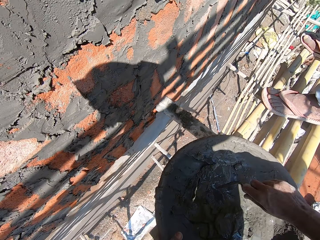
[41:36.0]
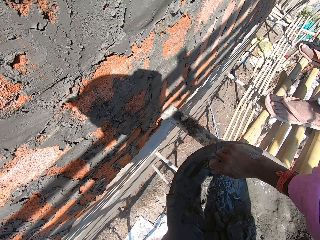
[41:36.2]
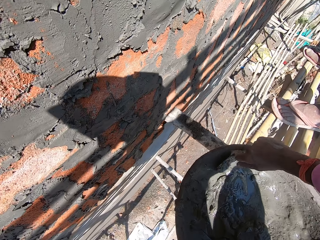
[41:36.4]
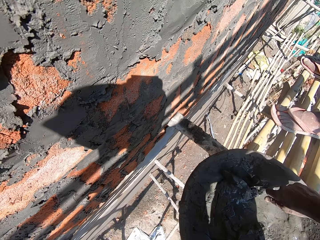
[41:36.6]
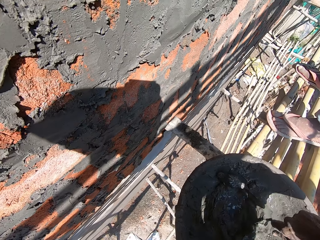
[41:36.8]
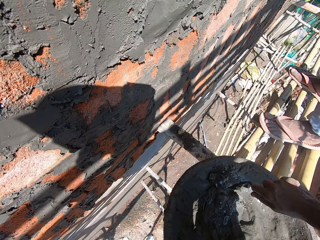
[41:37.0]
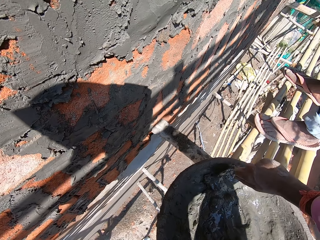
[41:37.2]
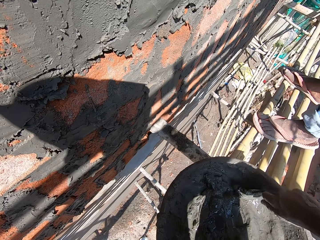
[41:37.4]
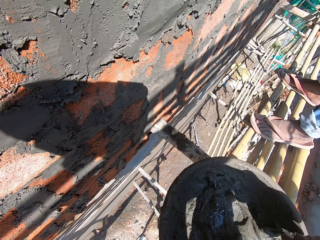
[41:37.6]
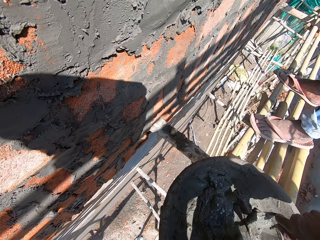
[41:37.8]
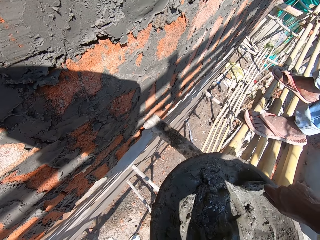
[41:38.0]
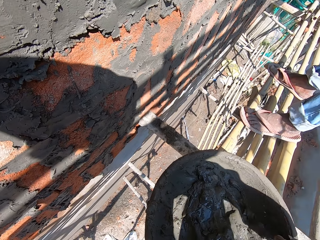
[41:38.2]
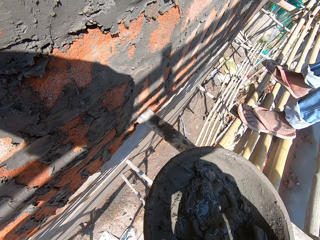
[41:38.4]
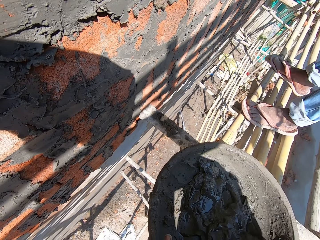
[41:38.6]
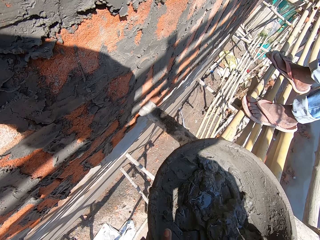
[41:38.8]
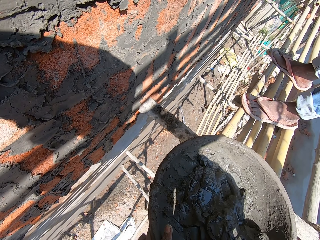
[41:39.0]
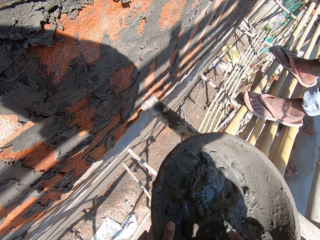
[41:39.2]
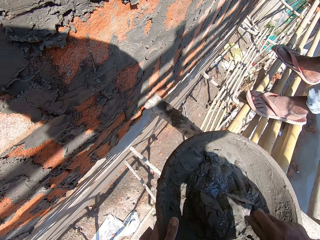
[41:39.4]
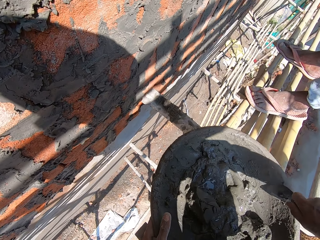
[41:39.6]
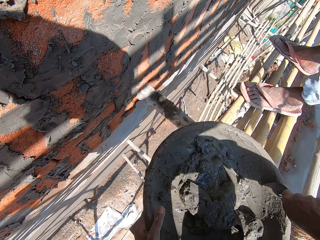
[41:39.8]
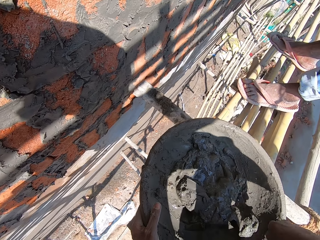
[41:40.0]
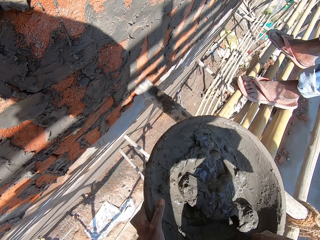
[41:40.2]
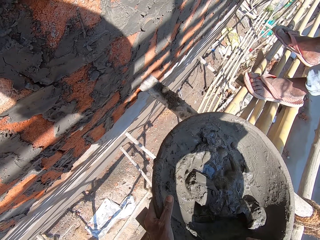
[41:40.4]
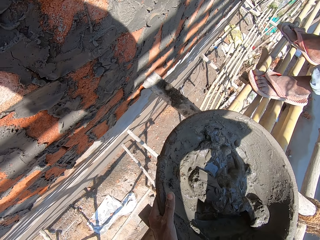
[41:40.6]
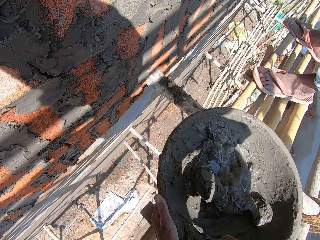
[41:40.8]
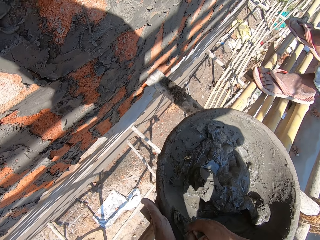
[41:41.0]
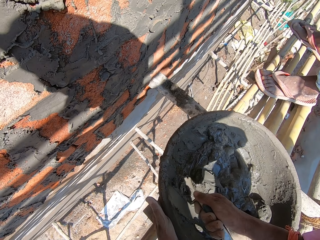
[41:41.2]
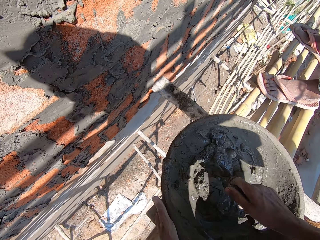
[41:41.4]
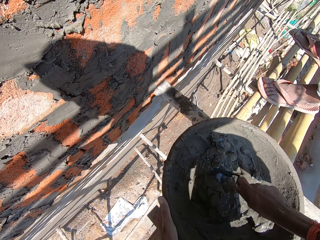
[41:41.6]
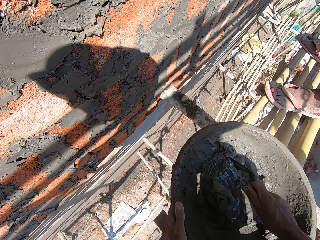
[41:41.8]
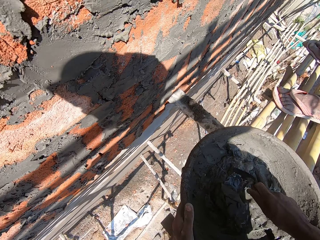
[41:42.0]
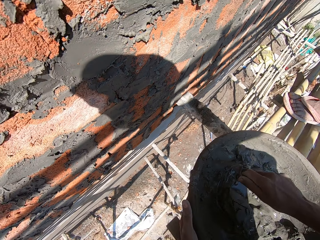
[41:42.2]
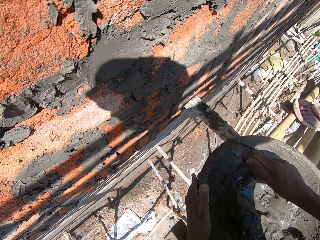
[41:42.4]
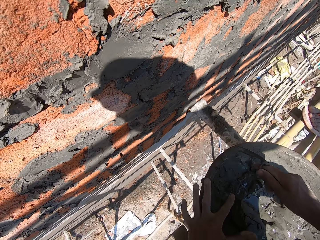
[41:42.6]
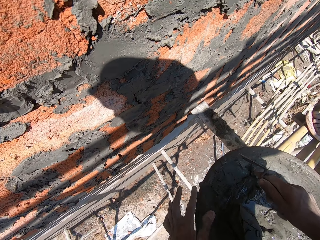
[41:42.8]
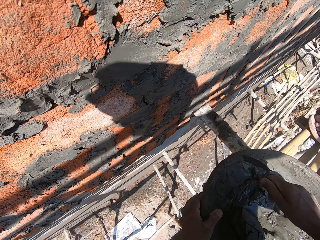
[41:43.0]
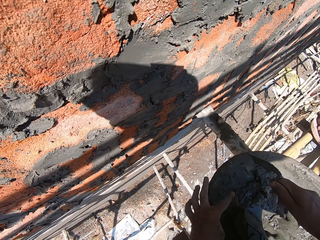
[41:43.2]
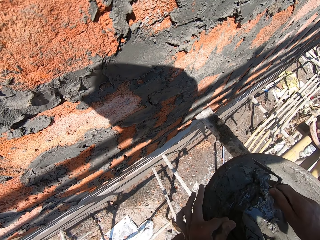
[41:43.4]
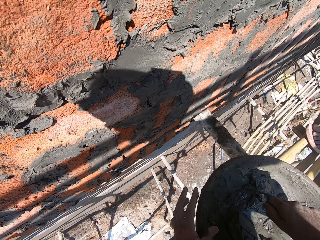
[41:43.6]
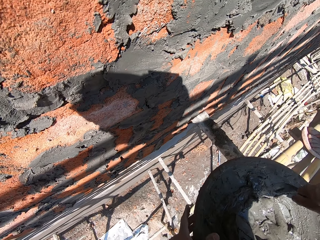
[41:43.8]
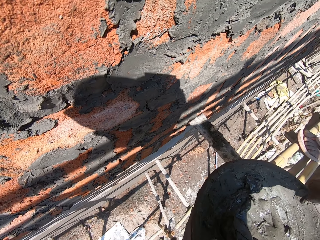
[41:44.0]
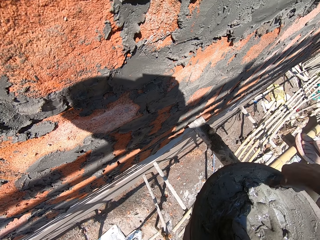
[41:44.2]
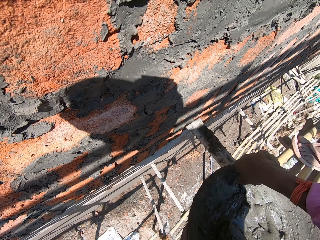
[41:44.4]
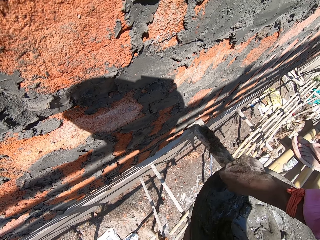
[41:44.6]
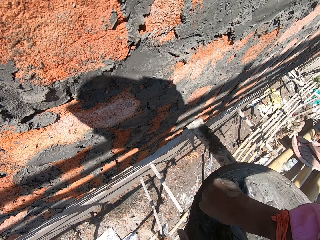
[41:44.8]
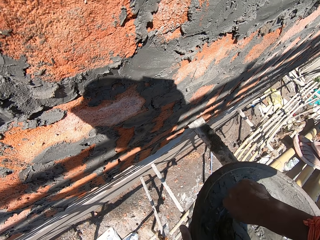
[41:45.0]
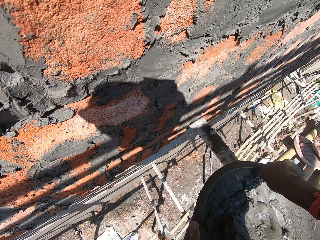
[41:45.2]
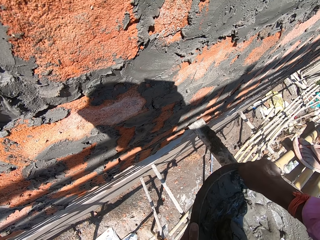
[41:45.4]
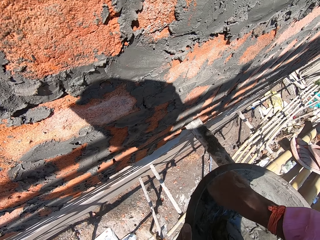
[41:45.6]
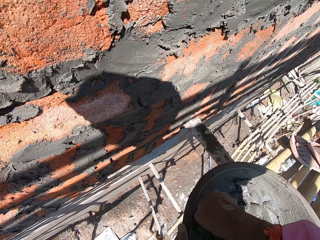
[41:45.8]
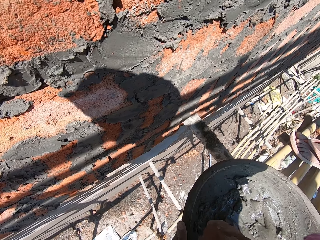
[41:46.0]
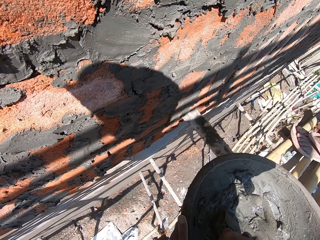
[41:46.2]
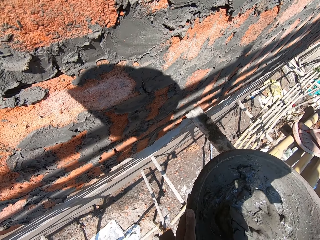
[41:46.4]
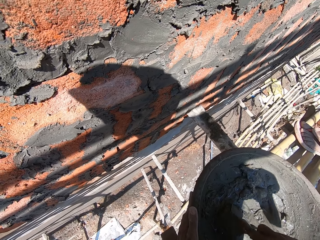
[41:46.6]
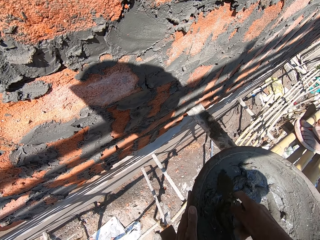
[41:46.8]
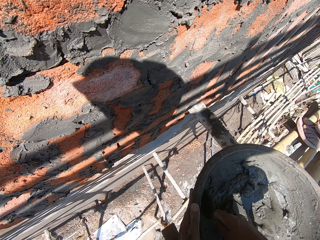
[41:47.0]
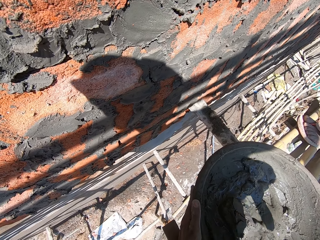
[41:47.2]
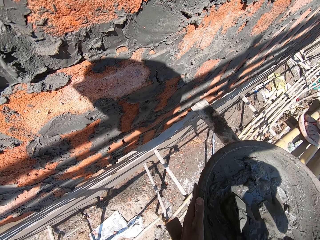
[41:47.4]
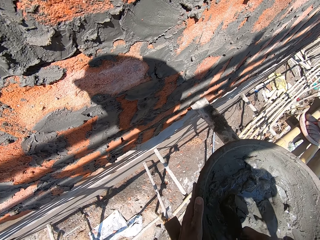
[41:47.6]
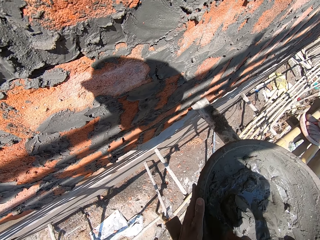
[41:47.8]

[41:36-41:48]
The camera wearer holds the head pan on the bamboo woods with his left hand. The man interacts with another man. The camera wearer hits the head pan on the bamboo woods with the trowel in his right hand. He wipes off dirt in the head pan on the bamboo woods with his left hand. He aligns cement in the basin with his hand. He blends the mixed cement in the head pan on the bamboo woods with the trowel in his right hand.

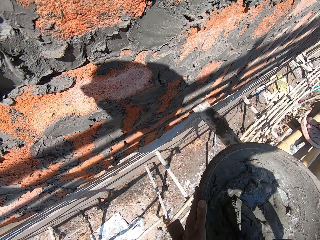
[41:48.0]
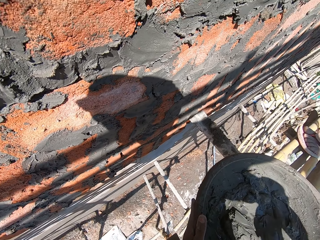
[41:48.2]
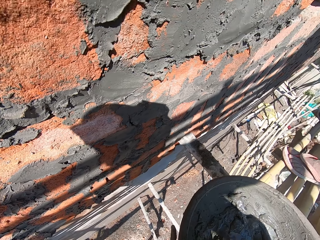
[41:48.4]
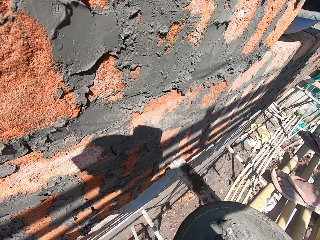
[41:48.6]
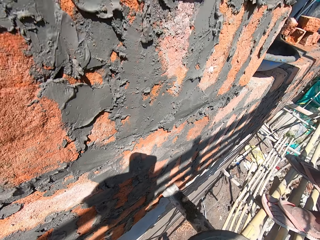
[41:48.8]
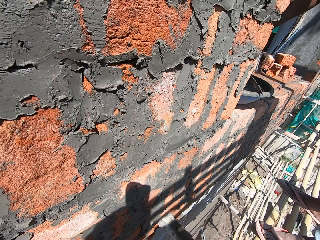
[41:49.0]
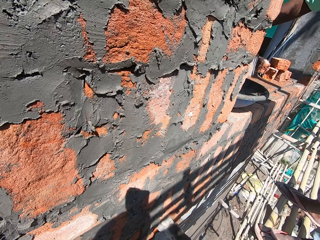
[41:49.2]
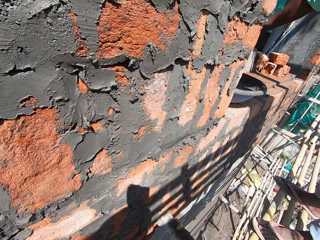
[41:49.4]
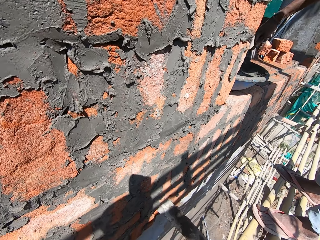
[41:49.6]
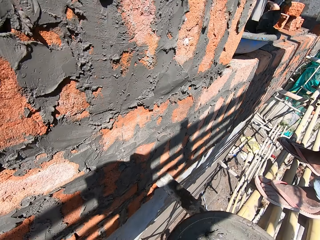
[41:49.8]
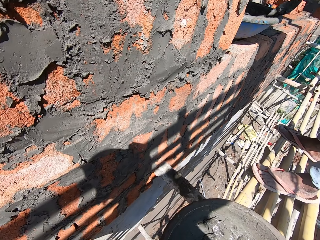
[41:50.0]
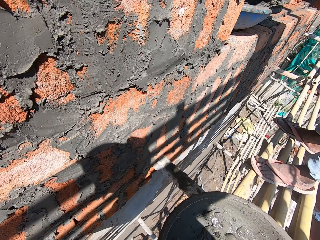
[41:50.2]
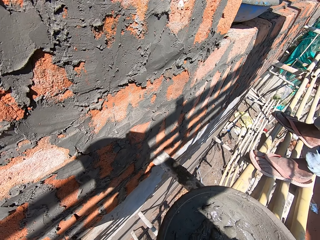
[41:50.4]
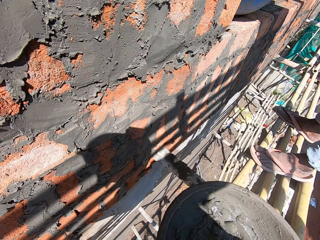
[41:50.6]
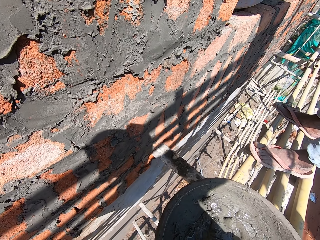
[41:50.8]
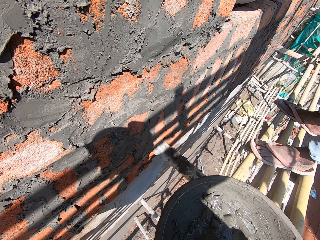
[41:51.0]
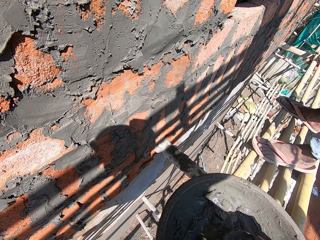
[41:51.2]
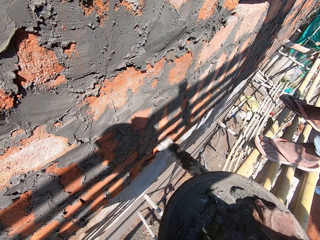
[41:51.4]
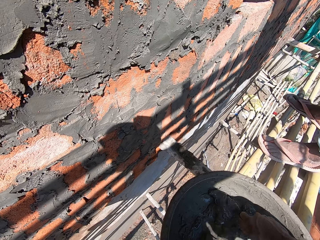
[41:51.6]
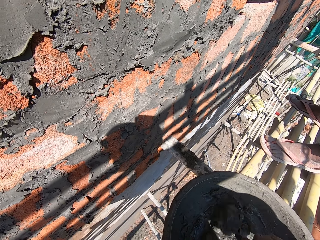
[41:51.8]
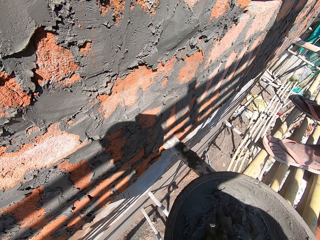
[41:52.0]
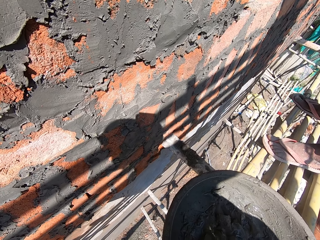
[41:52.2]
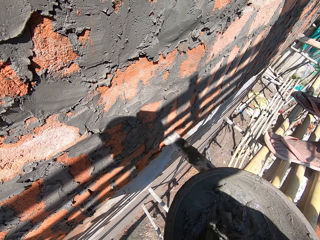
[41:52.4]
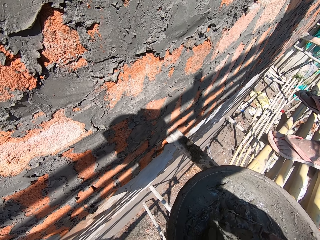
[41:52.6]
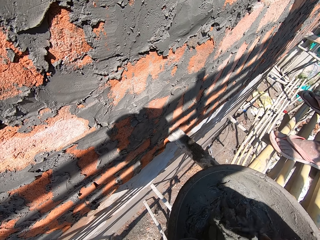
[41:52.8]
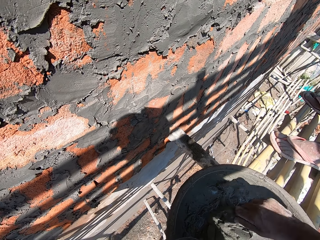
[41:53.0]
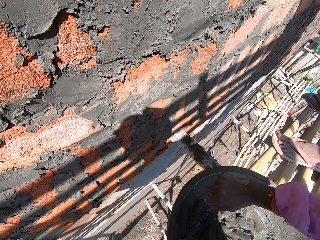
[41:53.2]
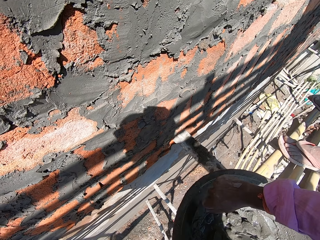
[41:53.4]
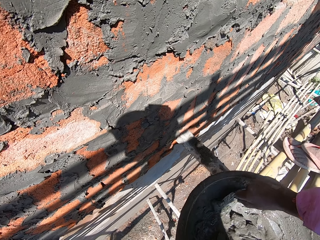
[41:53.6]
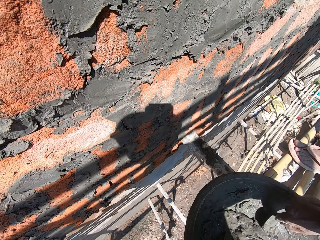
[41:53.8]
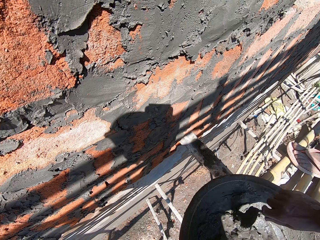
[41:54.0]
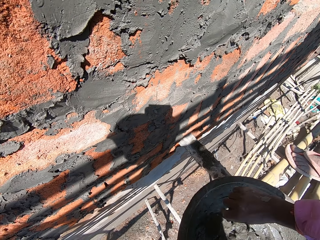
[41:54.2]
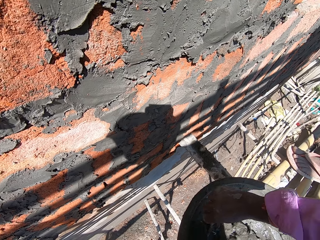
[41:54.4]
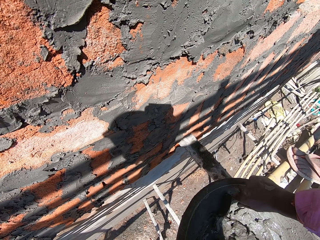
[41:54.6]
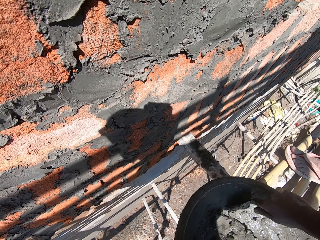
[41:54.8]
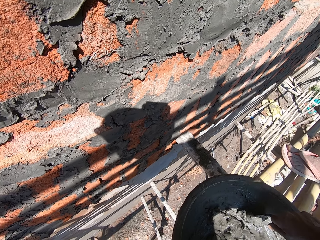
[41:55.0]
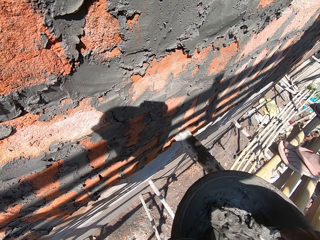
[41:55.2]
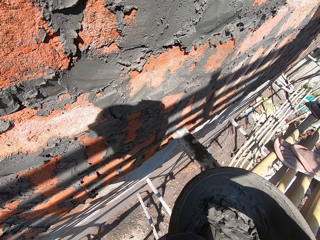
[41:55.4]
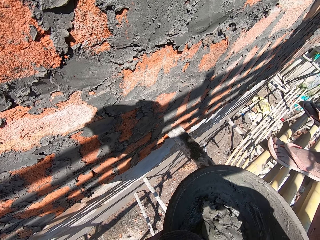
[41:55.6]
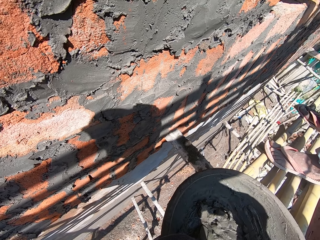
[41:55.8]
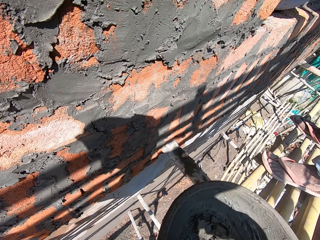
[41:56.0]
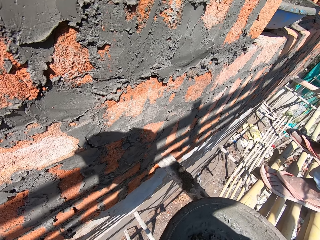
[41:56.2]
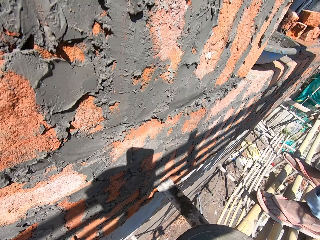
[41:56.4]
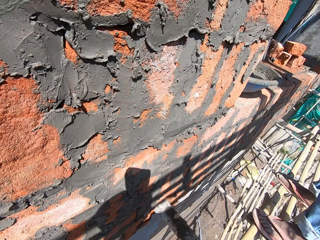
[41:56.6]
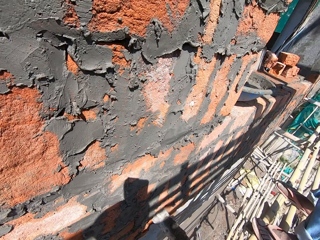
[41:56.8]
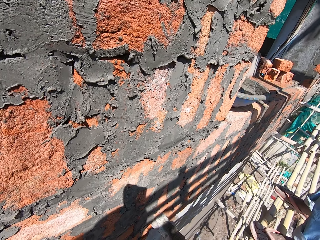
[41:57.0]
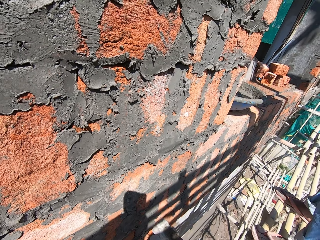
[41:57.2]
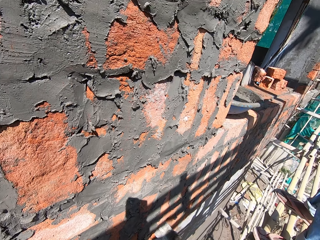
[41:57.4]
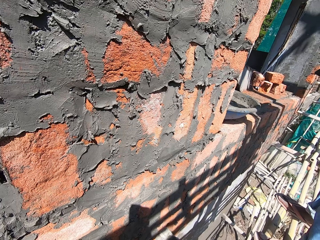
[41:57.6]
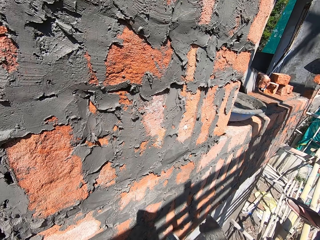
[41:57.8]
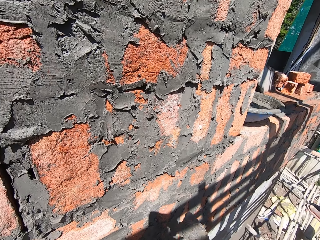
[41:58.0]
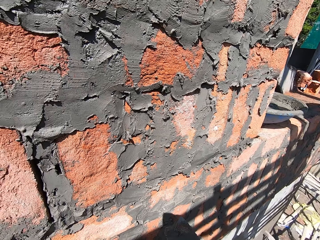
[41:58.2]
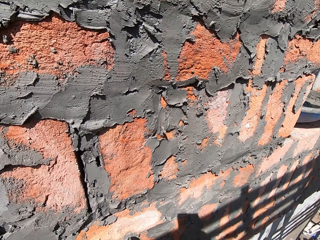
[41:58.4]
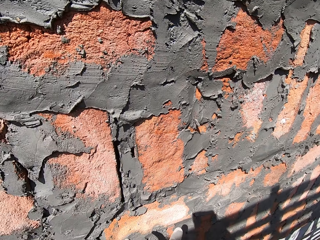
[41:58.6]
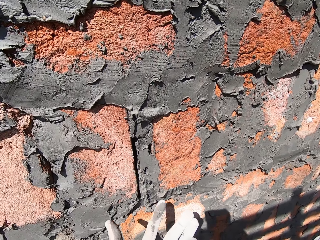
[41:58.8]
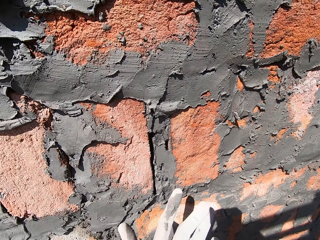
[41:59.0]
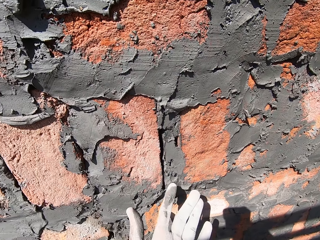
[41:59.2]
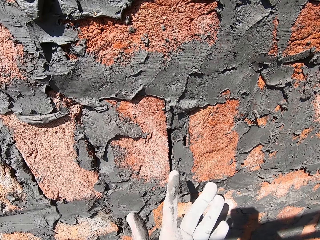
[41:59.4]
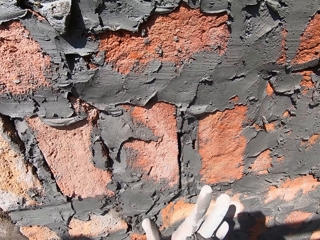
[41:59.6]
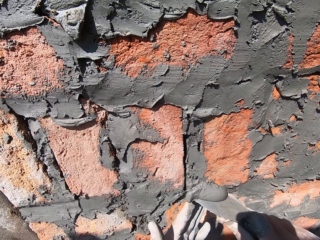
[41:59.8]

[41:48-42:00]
The man blends some mixed cement in a head pan on a ledge with the trowel in his right hand. The camera wearer turns the mixed cement in the head pan on the bamboo woods with the trowel in his right hand. He looks around and aligns cement on a wall with his hand.
